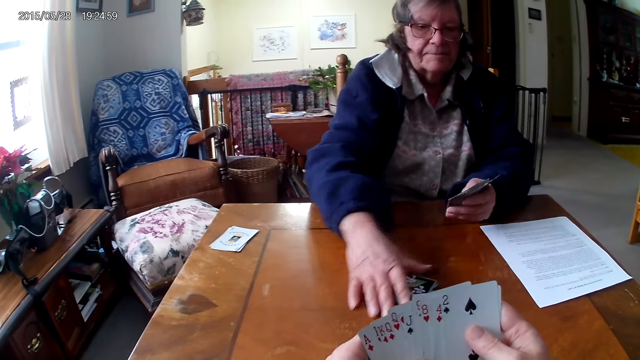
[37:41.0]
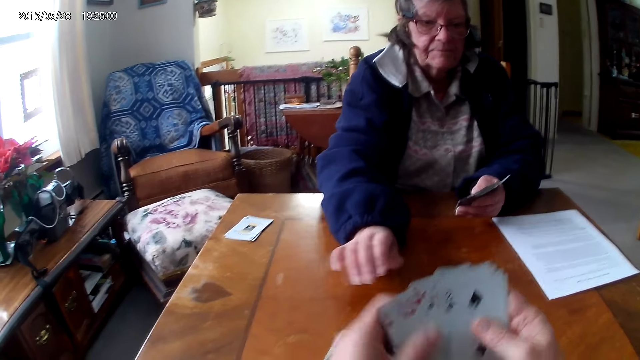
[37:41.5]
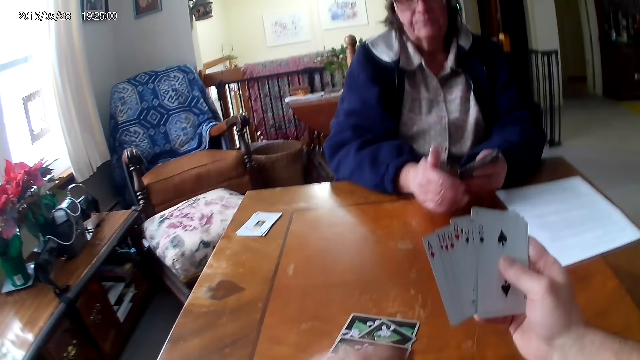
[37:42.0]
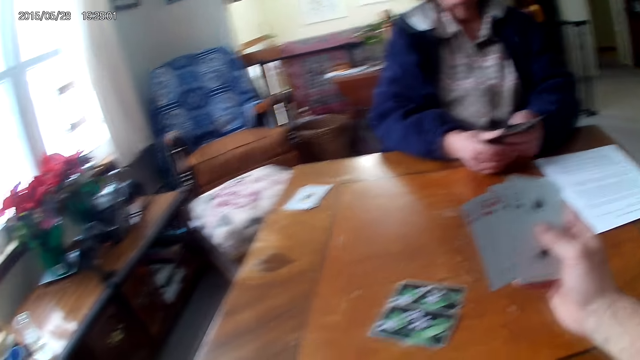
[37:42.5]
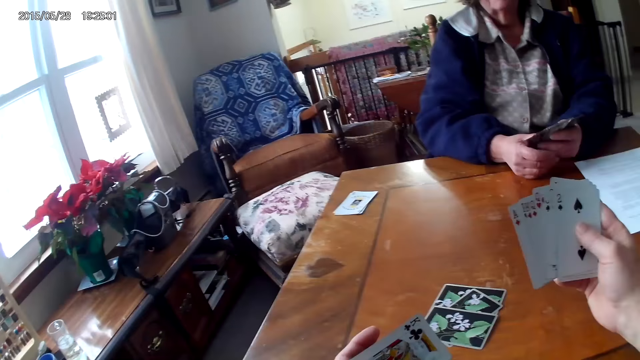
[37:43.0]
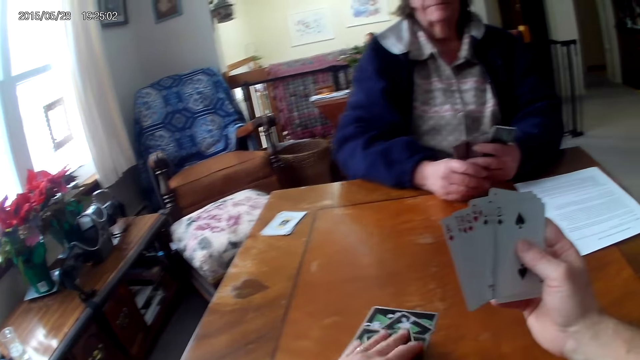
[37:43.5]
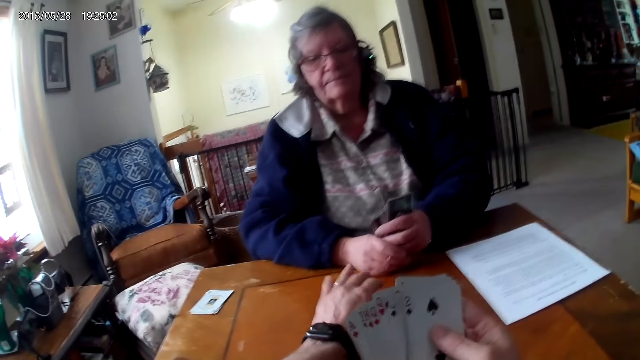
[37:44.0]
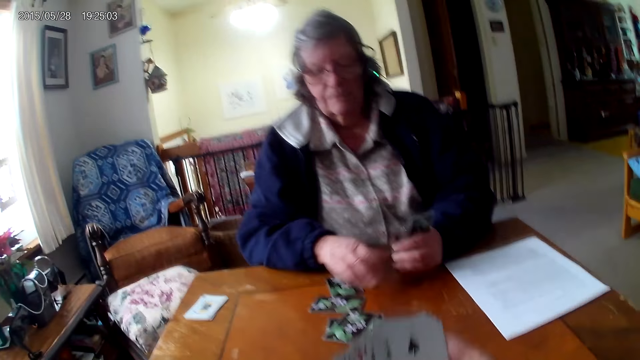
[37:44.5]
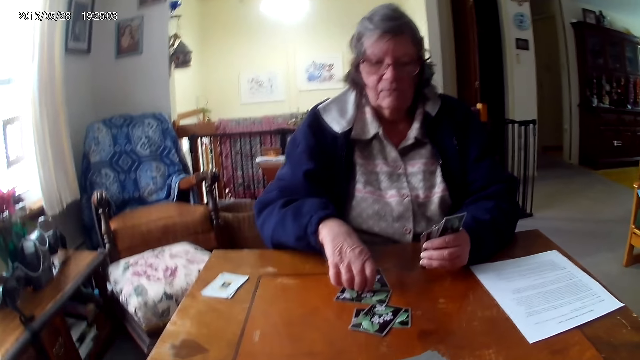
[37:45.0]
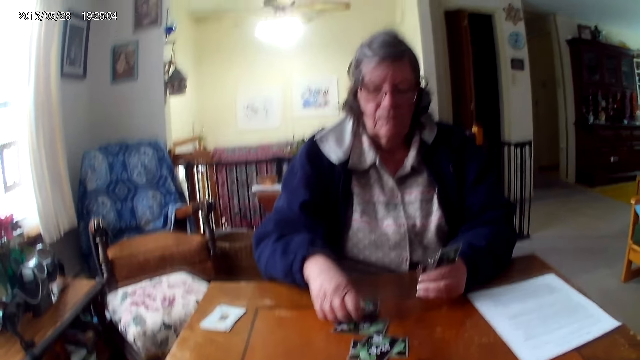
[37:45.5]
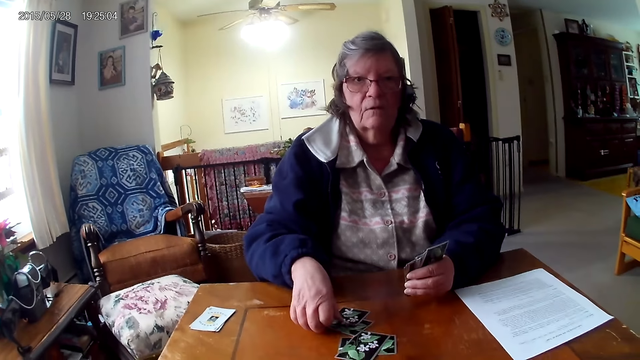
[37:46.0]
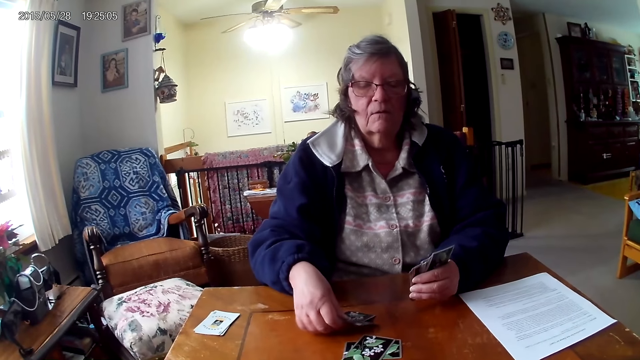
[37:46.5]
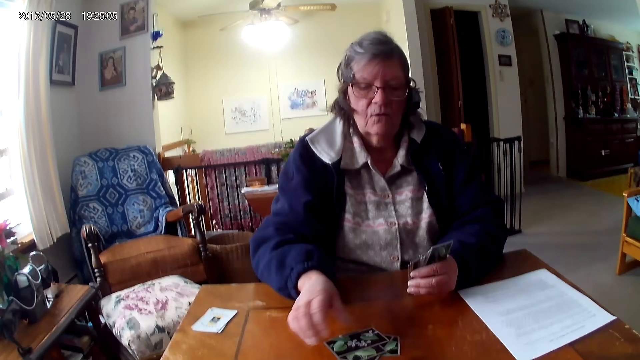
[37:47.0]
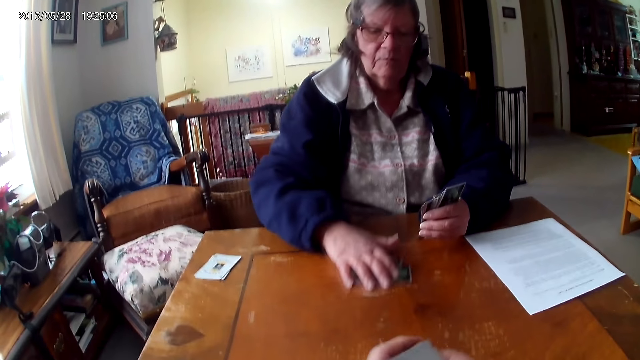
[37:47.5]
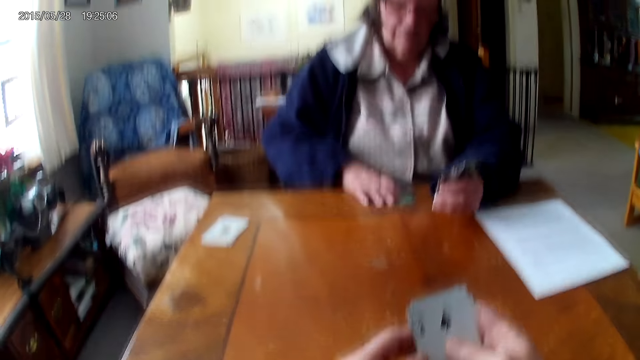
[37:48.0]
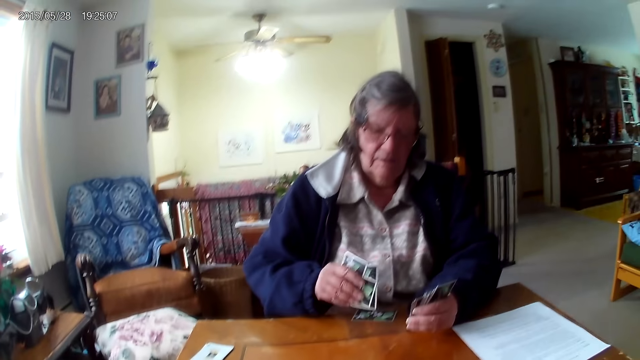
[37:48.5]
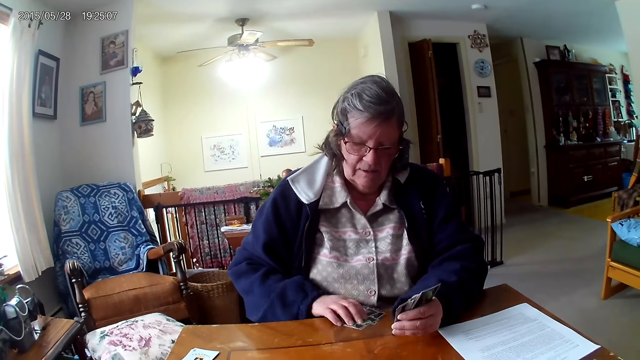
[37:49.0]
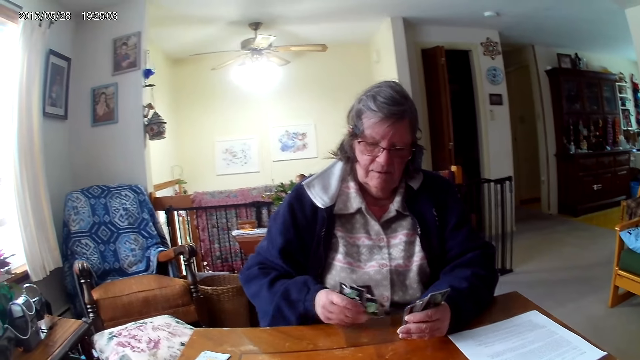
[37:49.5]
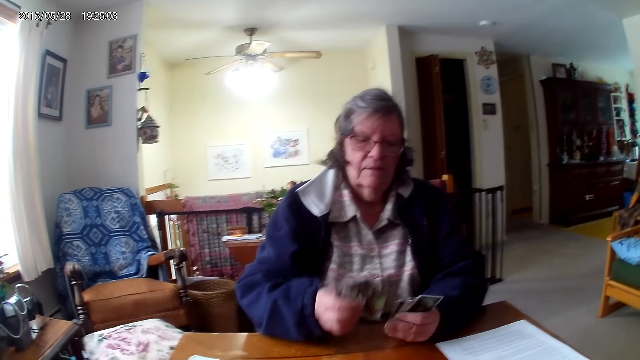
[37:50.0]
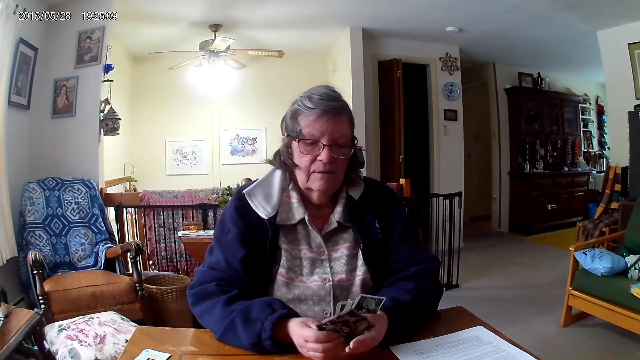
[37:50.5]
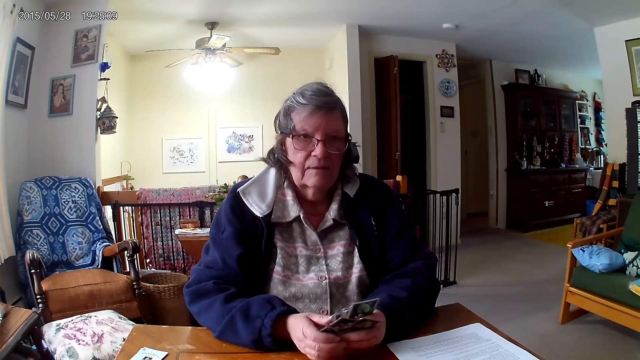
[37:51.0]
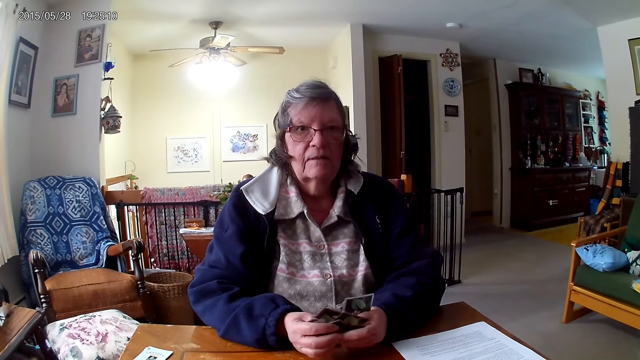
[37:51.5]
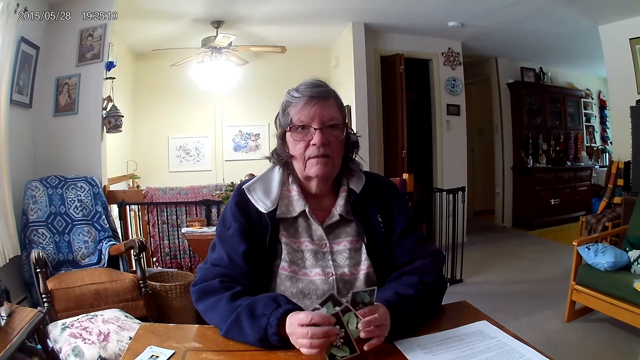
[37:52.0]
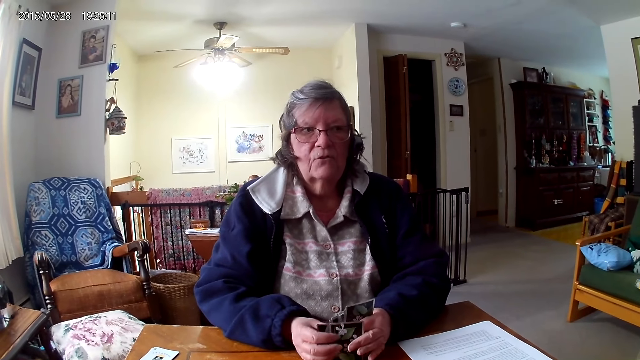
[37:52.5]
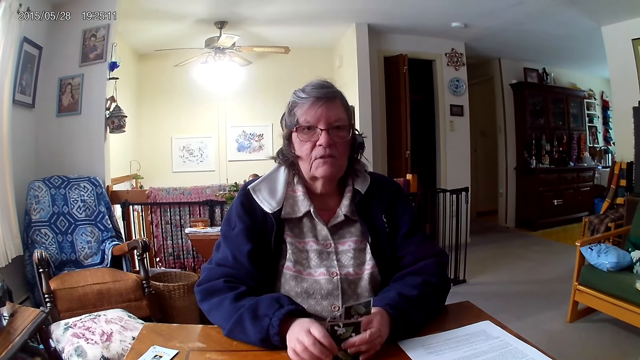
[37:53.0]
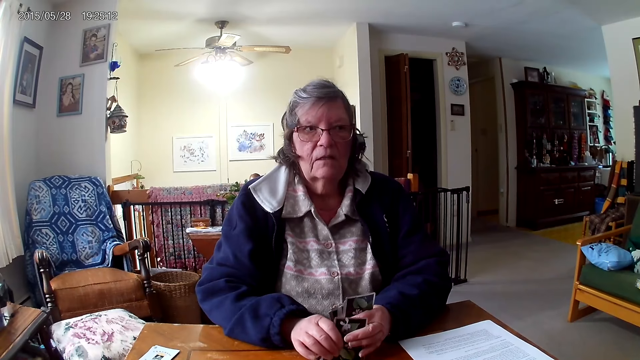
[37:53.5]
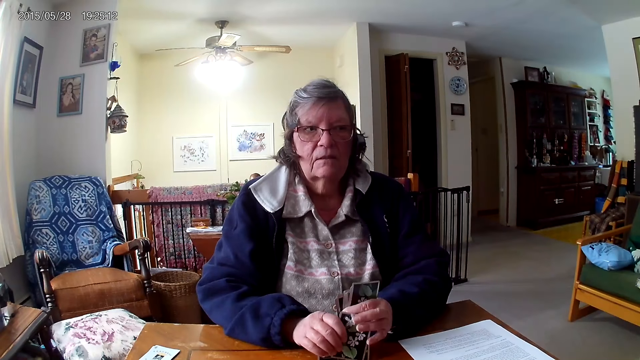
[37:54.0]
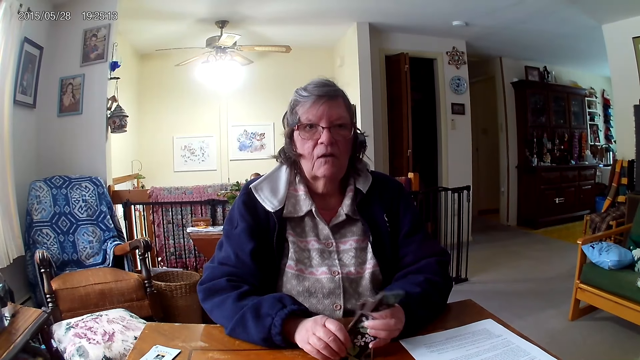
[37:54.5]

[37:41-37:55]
A man pushes the cards. The camera wearer pushes back the cards to the man. The man collects the cards, picks up the cards from the table and arranges the cards.

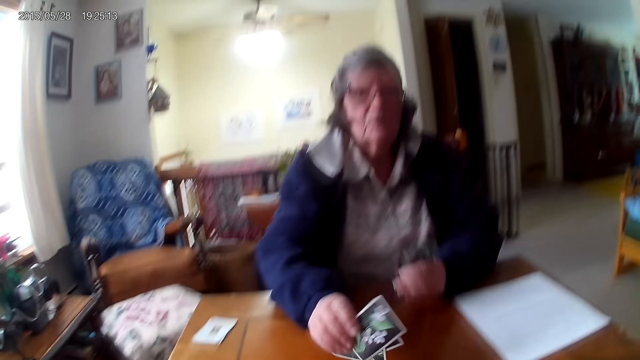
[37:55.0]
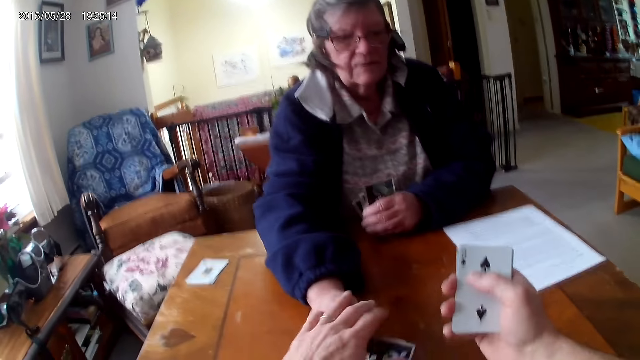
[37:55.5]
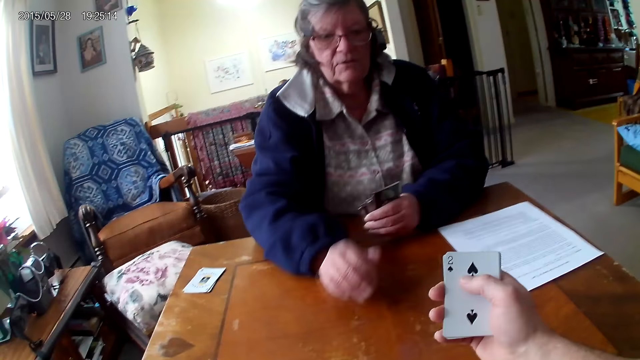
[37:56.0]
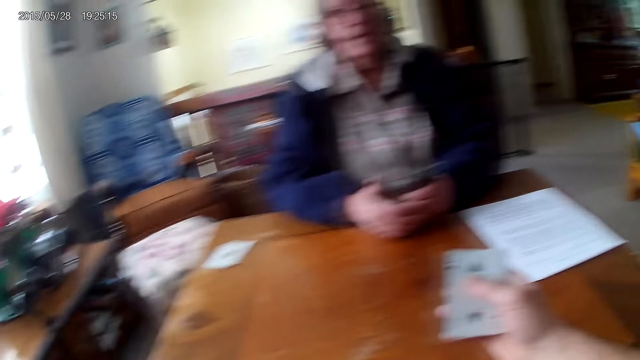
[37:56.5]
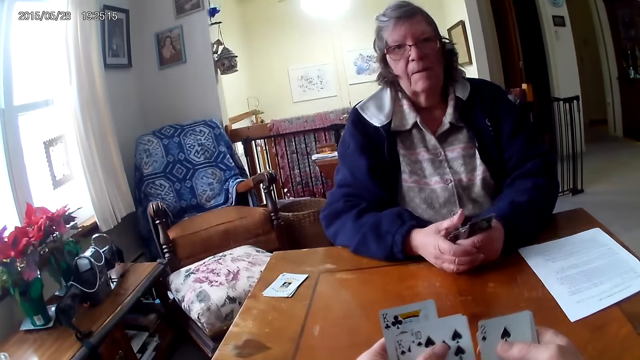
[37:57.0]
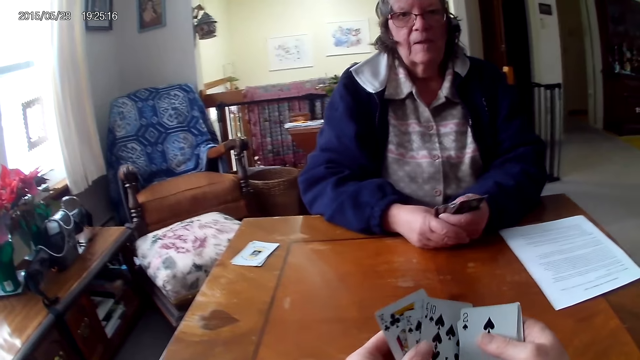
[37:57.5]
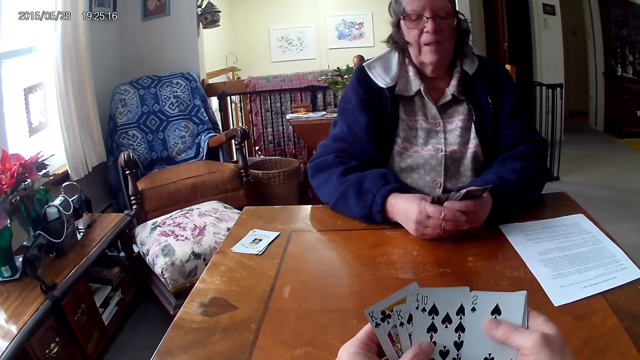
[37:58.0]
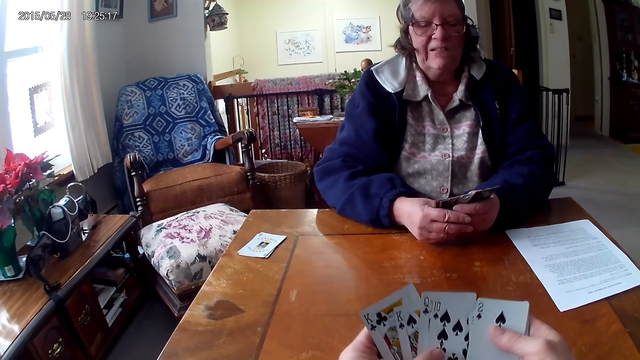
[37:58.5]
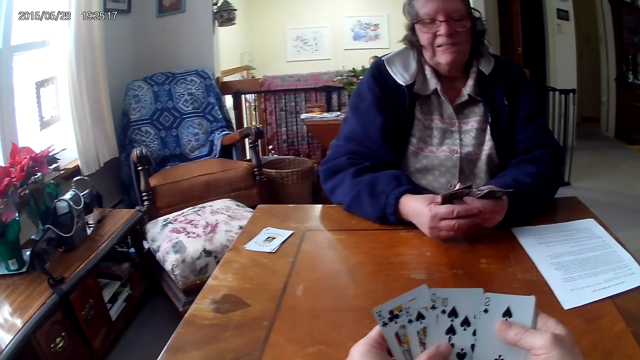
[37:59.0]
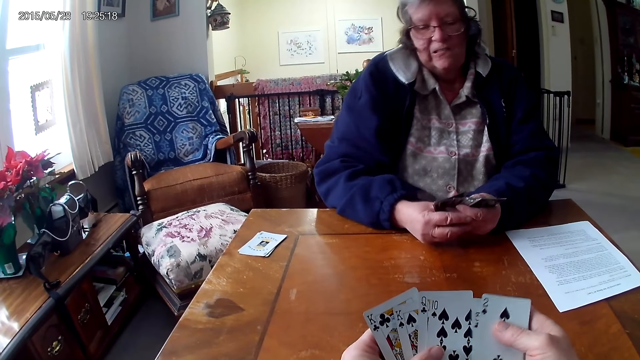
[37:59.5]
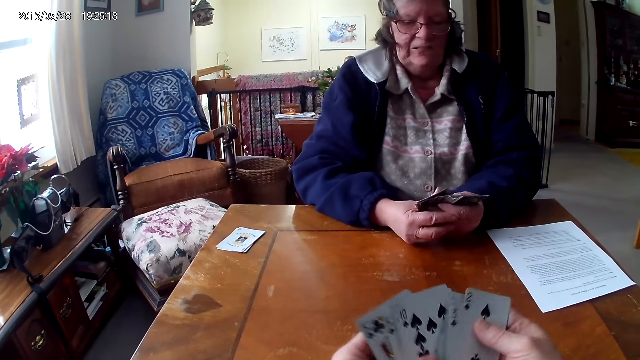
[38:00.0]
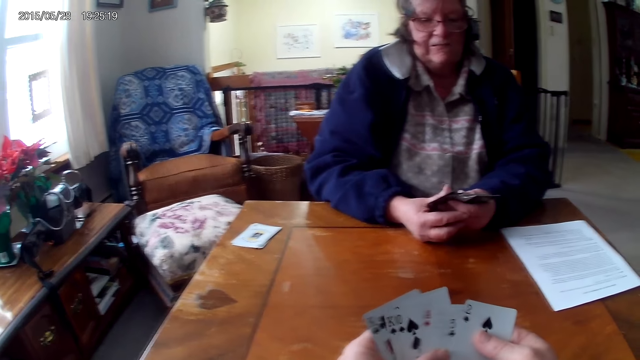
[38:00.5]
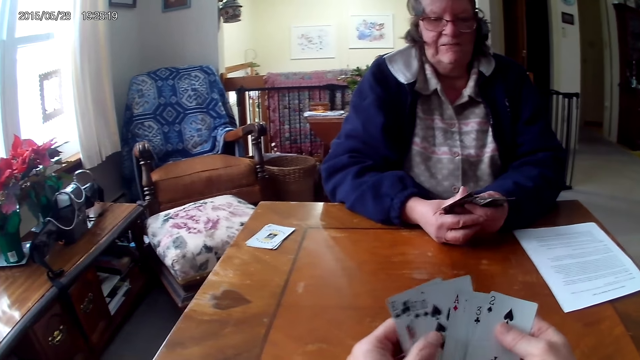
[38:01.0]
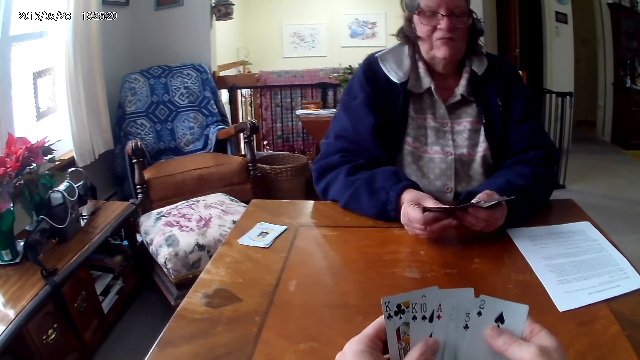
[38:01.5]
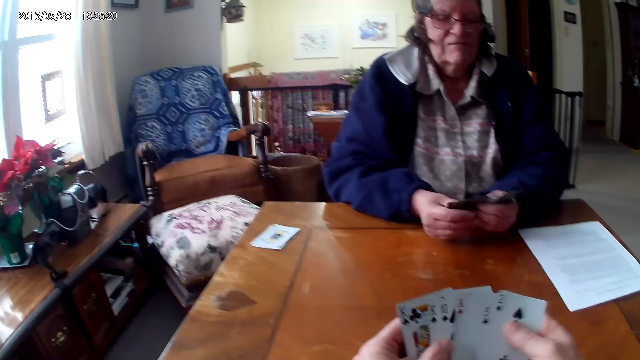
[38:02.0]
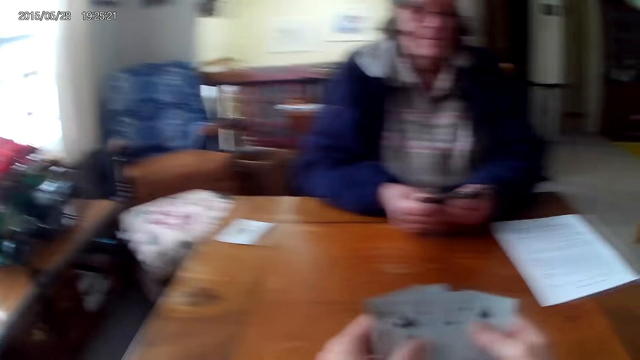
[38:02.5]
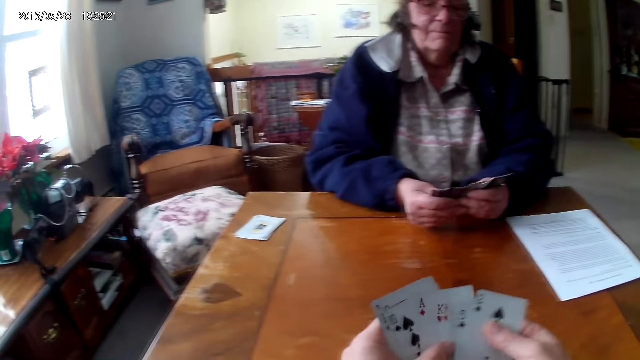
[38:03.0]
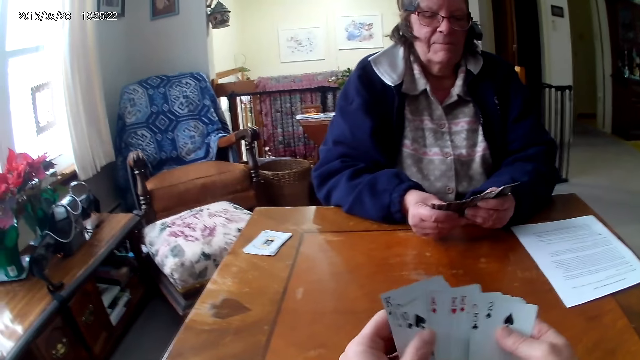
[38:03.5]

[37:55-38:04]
A man hands the cards to the camera wearer. The camera wearer arranges cards. They align the cards on the hand.
